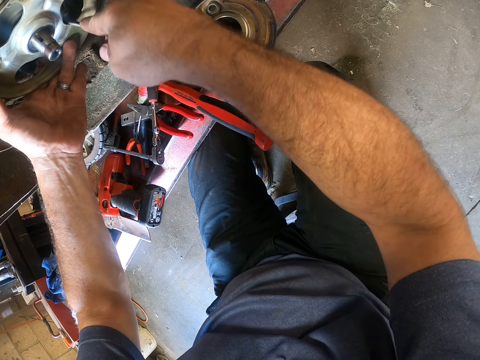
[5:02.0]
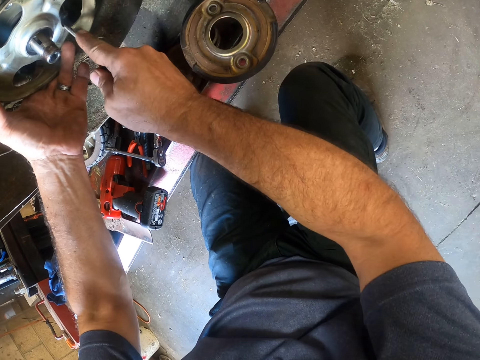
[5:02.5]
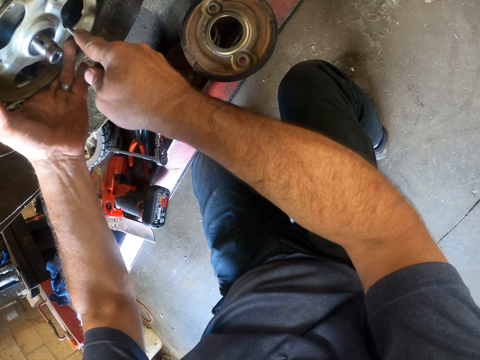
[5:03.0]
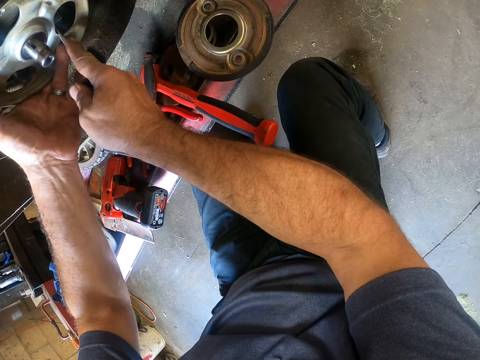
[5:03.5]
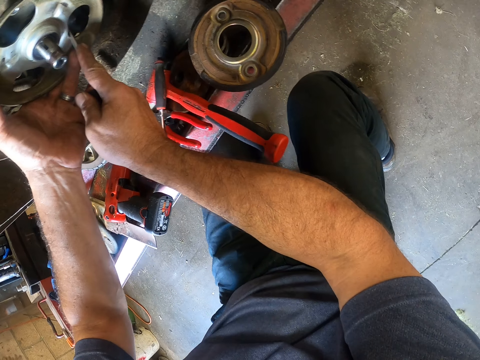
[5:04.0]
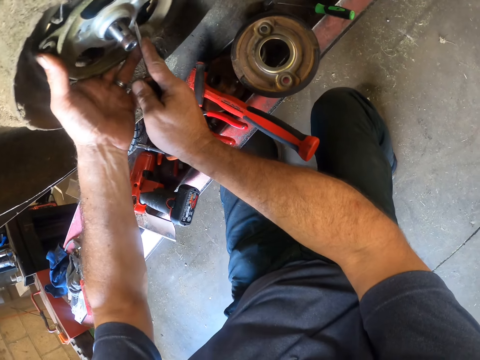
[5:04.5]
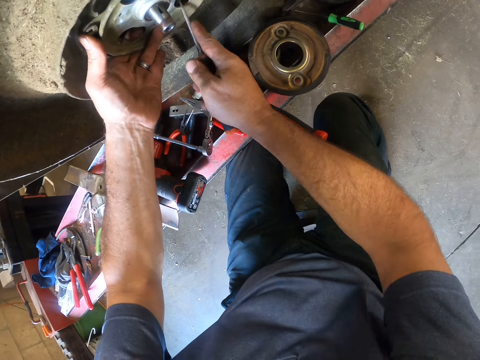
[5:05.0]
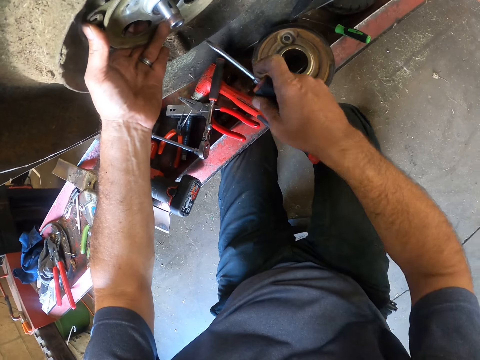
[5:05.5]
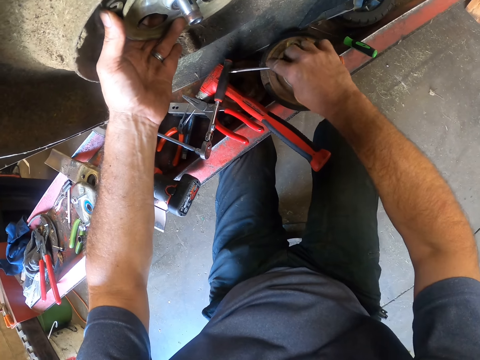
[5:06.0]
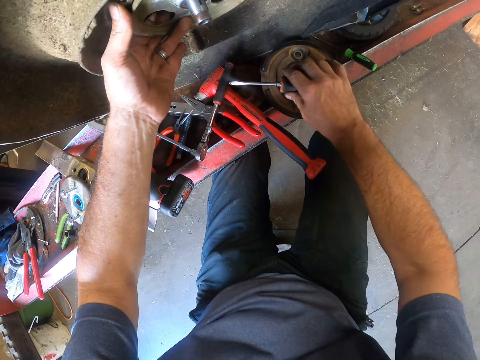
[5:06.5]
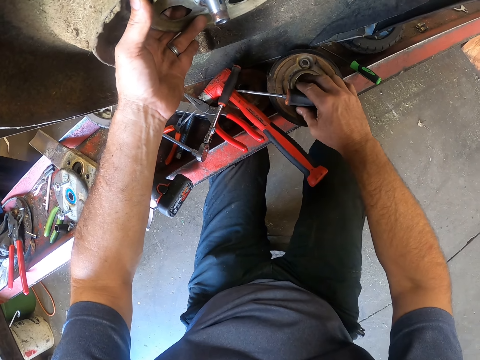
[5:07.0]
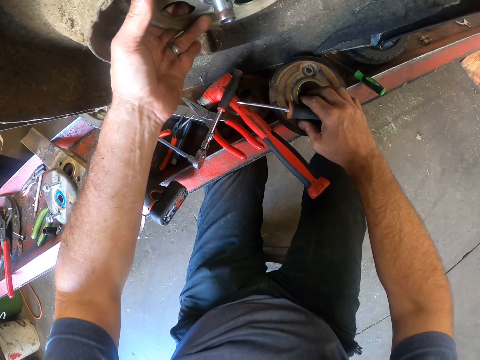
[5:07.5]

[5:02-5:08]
The camera wearer places the screwdriver on the working bench.

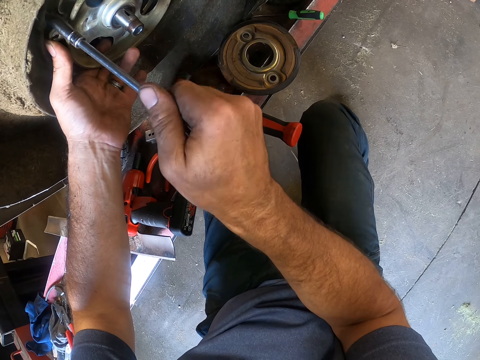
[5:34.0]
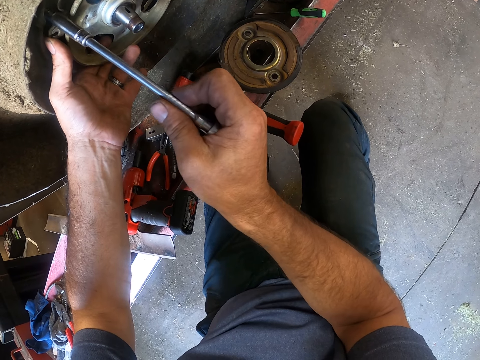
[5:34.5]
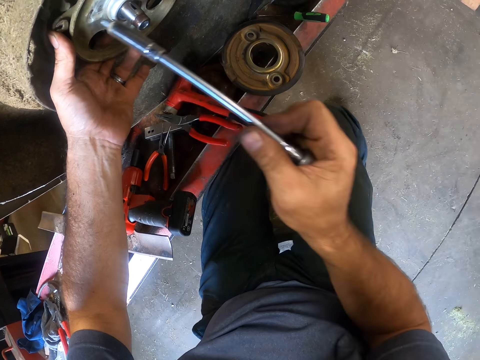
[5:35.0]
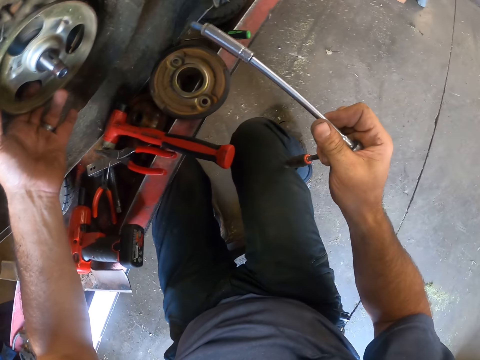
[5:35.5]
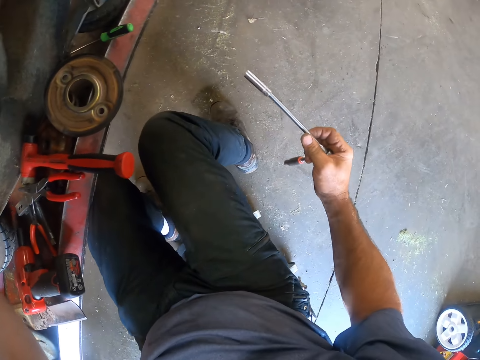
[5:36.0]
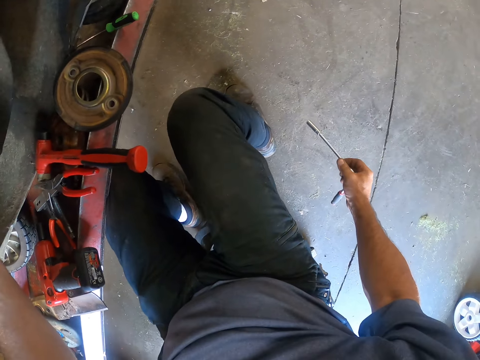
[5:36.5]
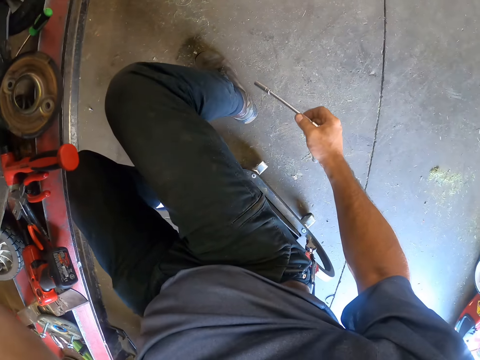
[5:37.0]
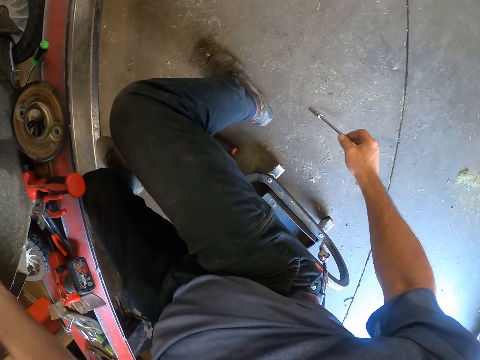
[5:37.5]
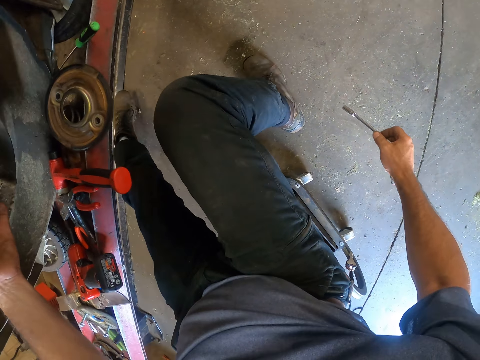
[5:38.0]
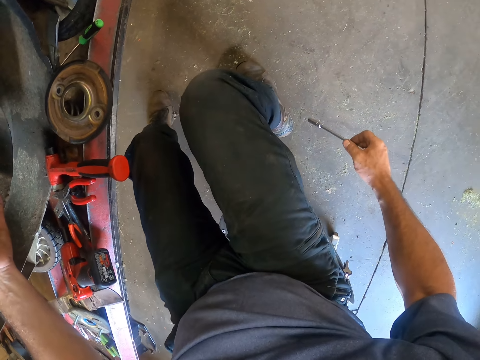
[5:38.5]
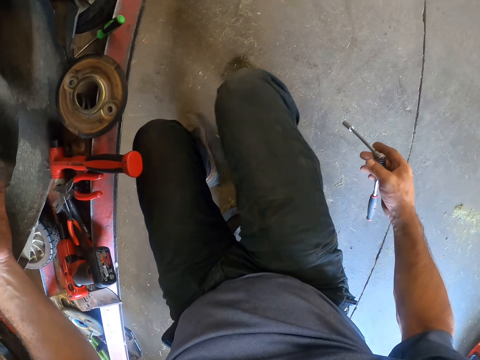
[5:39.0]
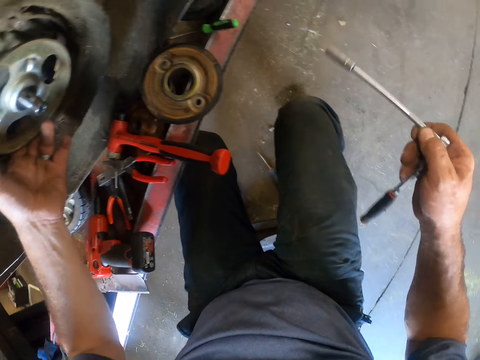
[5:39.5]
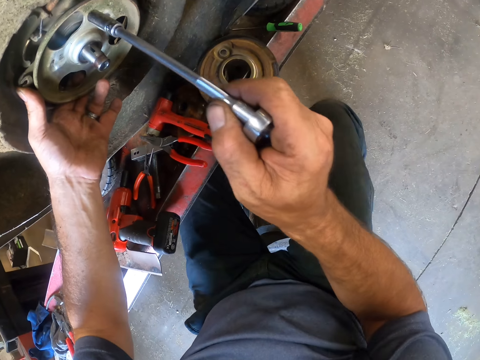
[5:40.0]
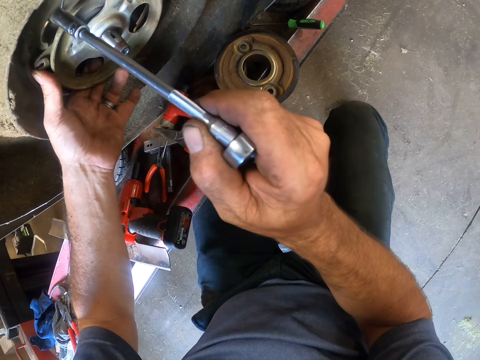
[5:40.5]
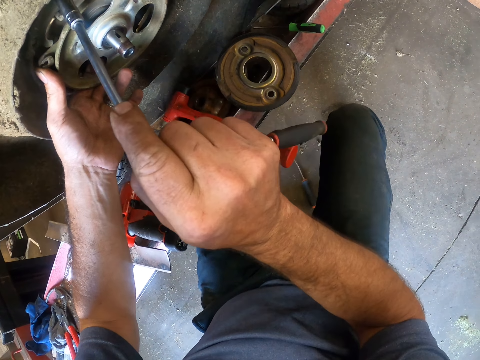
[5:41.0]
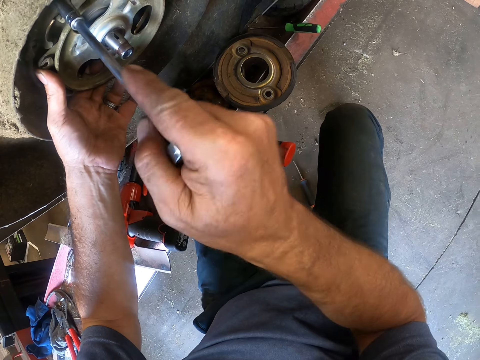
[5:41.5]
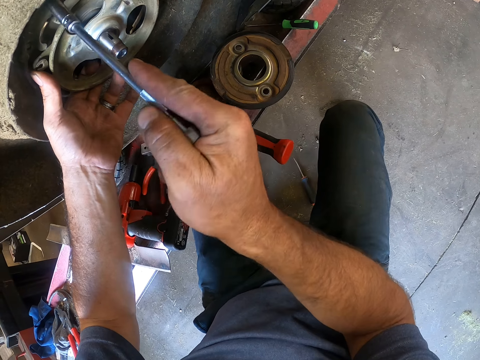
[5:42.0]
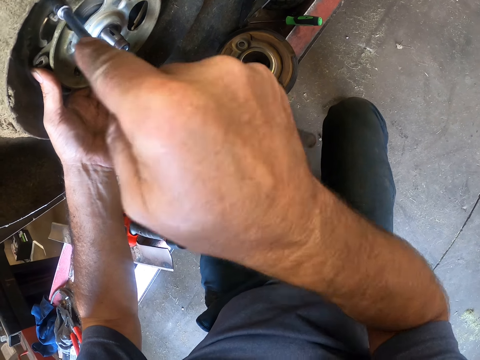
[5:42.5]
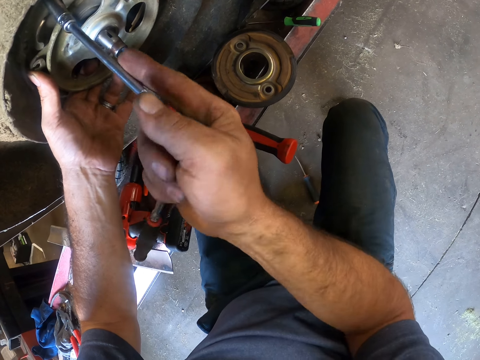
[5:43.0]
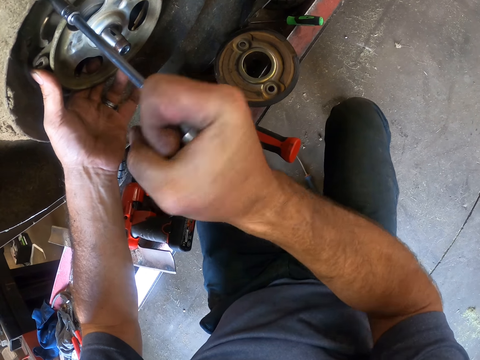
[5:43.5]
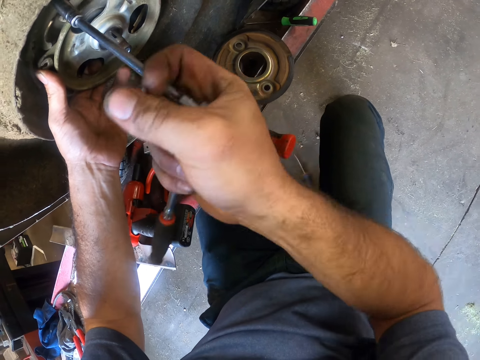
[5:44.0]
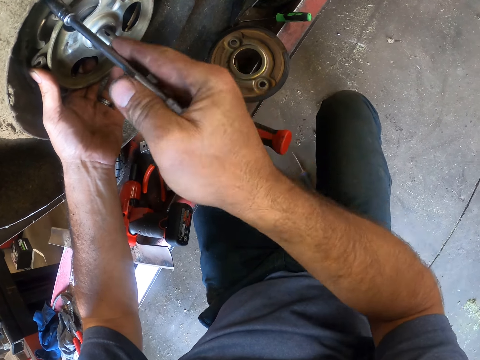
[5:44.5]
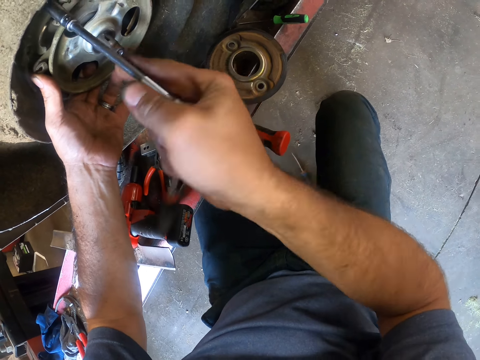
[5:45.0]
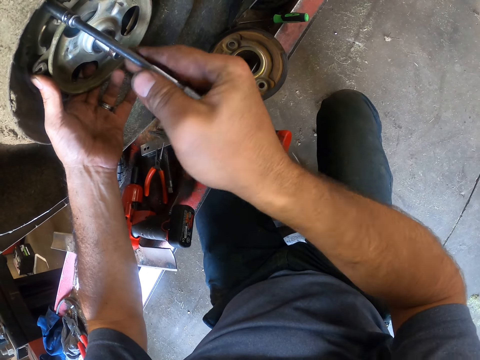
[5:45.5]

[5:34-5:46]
The camera wearer drops the nut. He moves the bolt with his left leg. He loosens the bolt with the socket wrench.

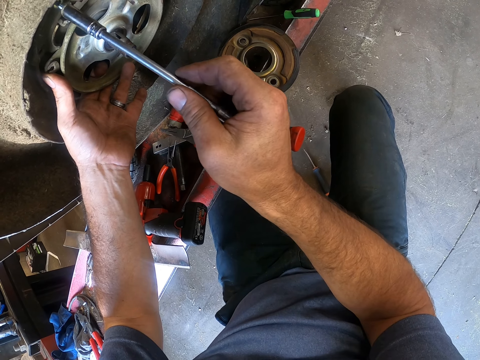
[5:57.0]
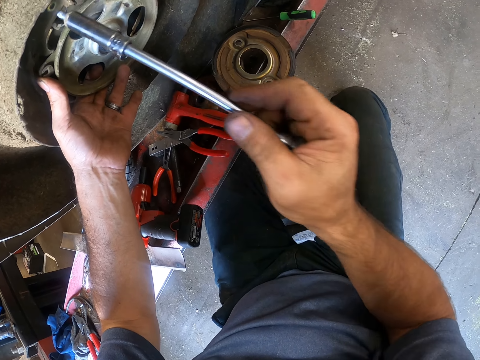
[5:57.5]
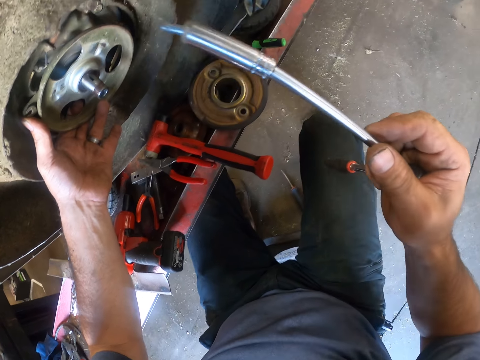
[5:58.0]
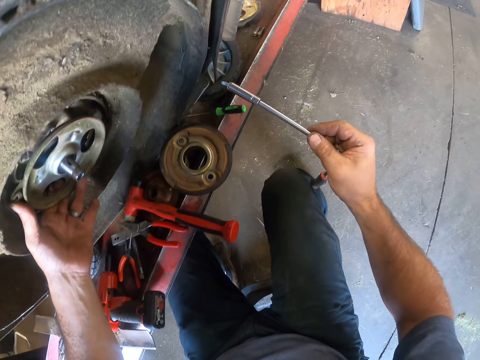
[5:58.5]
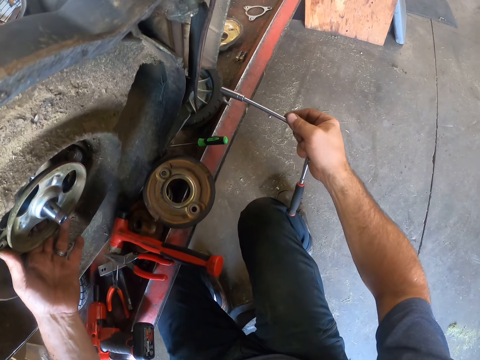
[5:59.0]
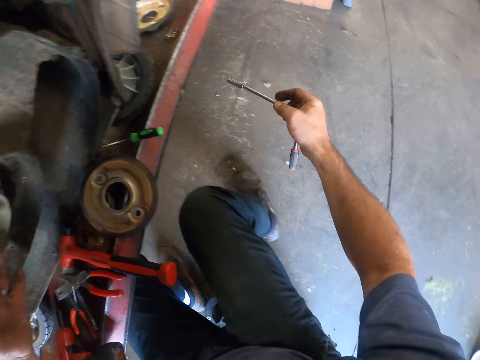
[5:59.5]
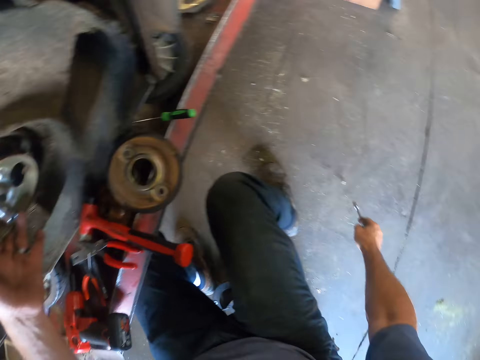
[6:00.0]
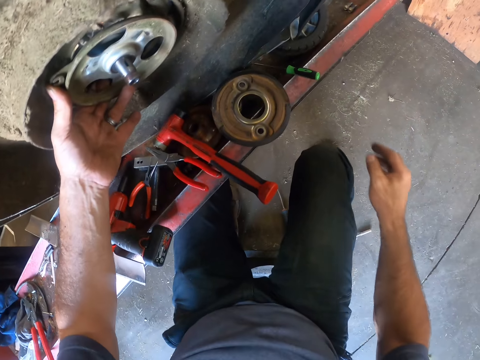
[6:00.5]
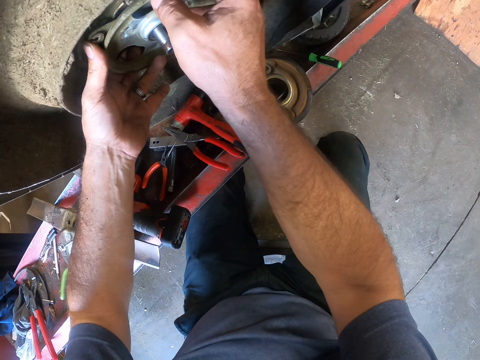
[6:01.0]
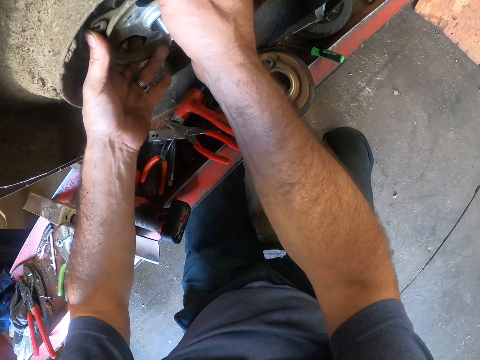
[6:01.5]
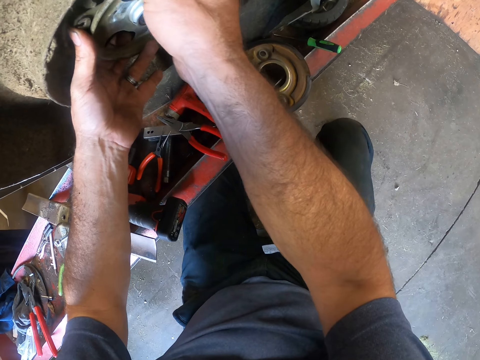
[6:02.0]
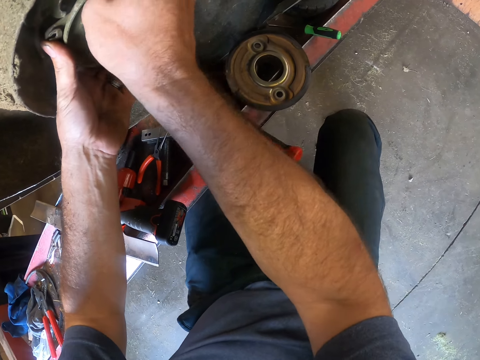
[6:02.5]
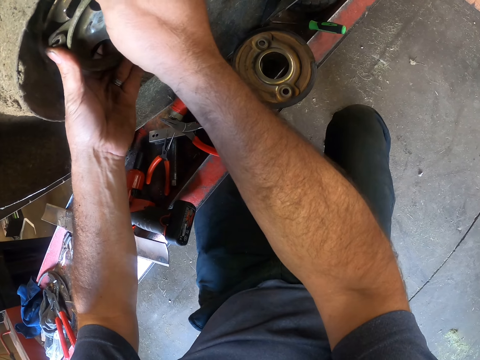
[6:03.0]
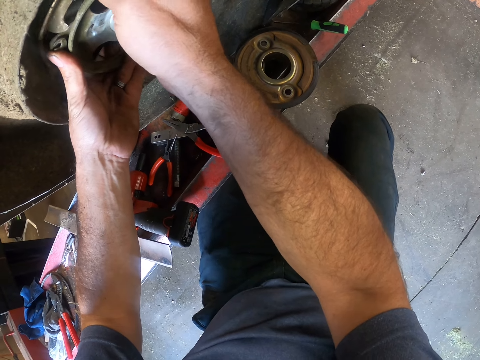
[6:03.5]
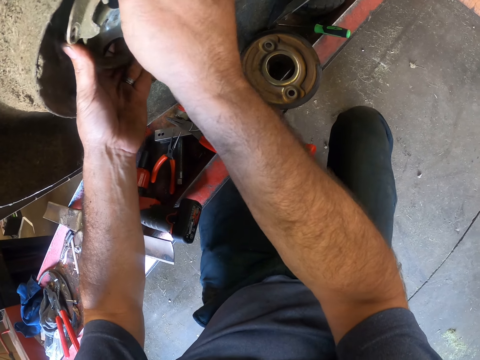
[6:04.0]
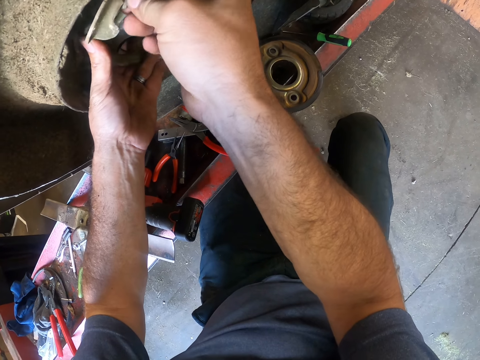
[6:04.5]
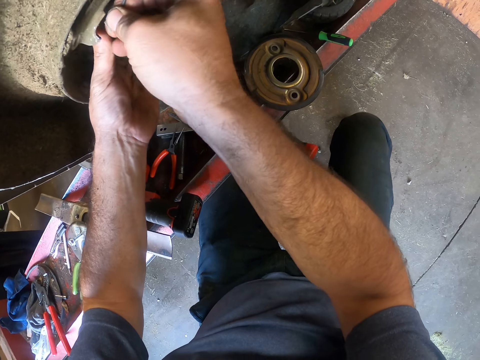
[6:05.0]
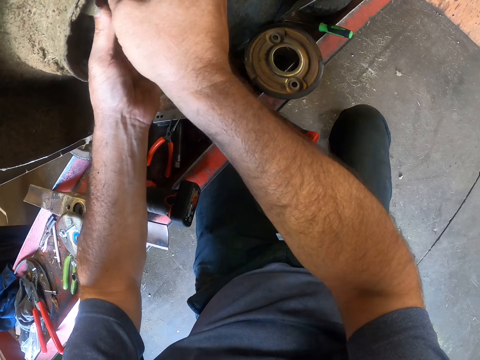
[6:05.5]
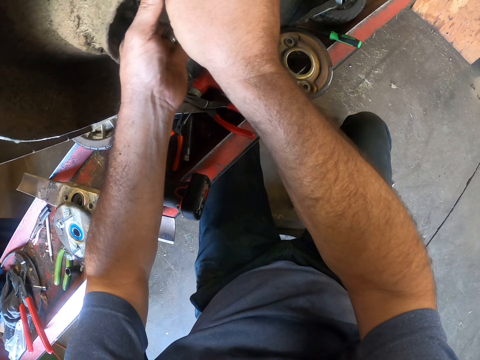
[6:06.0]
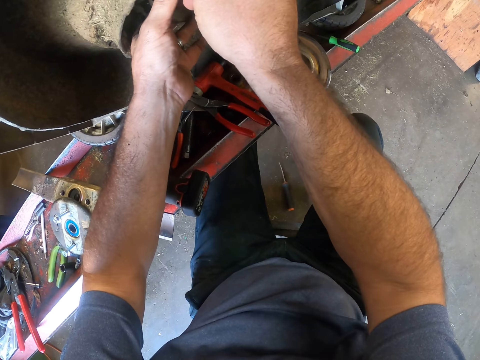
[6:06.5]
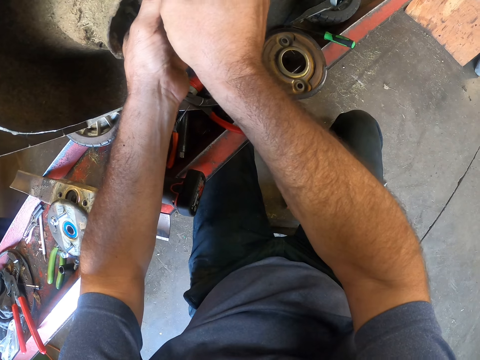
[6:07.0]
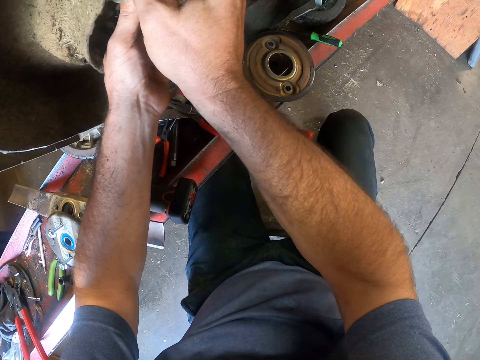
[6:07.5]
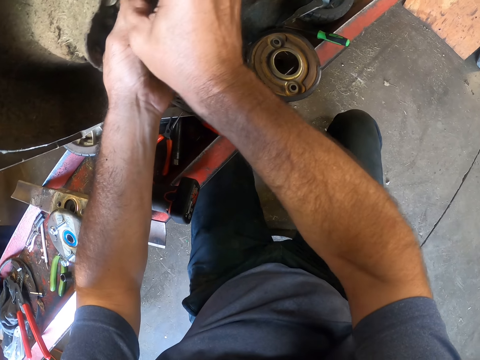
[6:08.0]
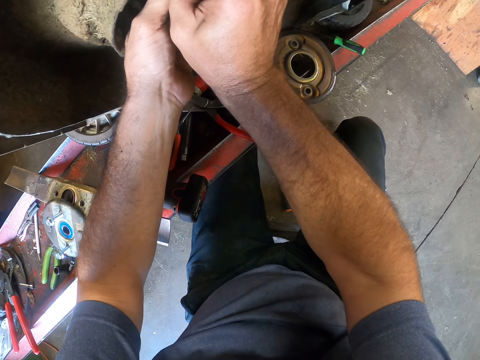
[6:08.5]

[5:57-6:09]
The camera wearer places the nut on the working bench. He drops the socket wrench on the floor. He aligns the wheel hub and moves a spring with his right hand.
